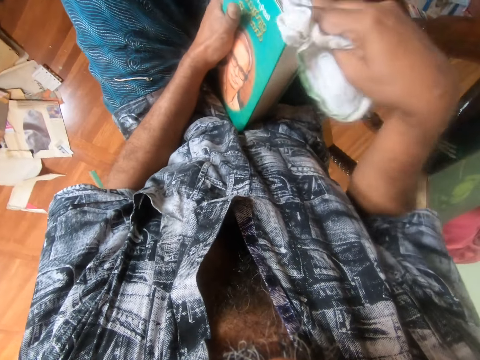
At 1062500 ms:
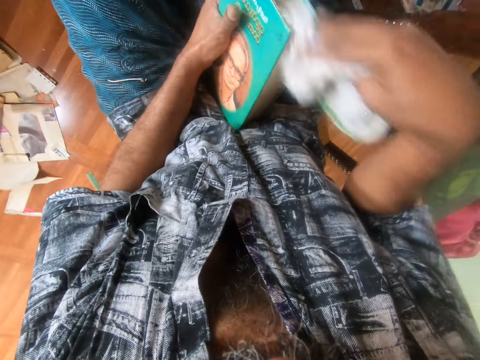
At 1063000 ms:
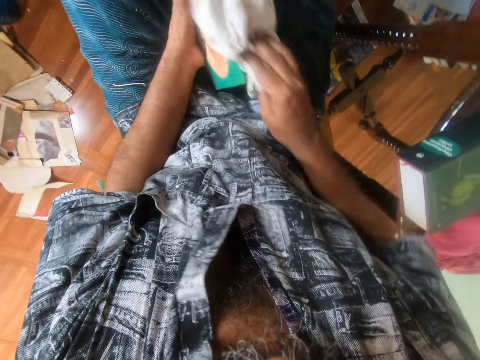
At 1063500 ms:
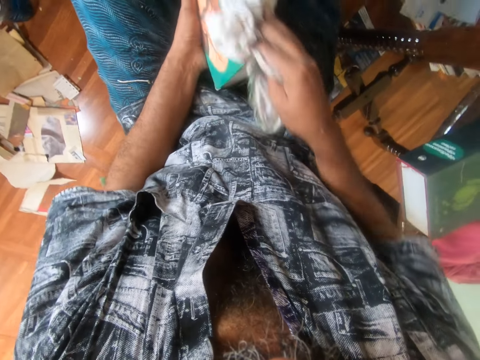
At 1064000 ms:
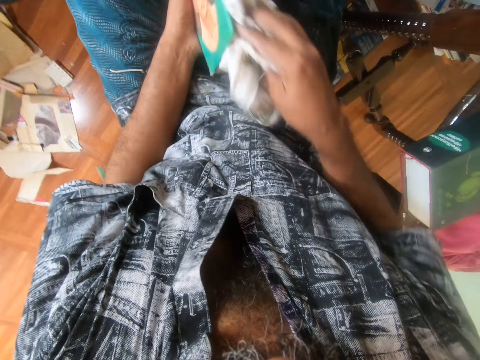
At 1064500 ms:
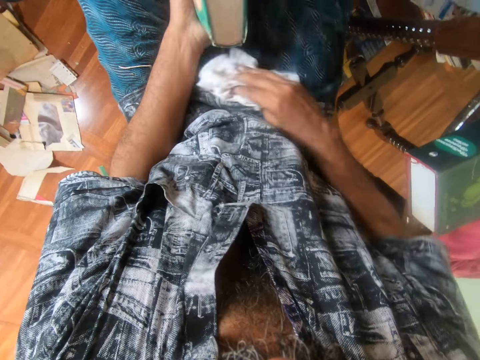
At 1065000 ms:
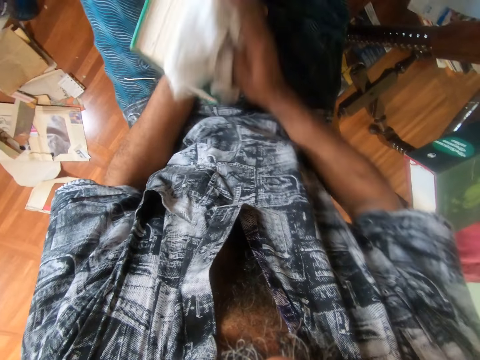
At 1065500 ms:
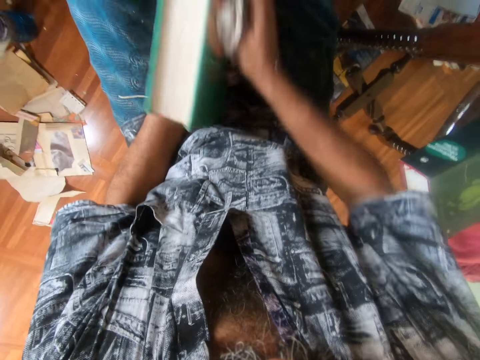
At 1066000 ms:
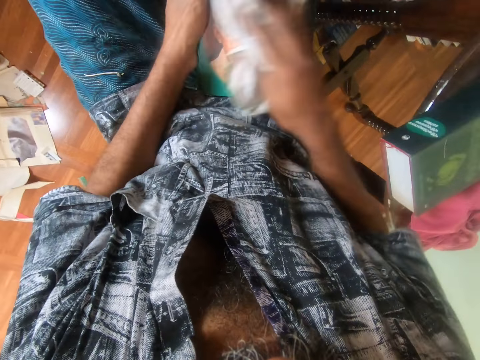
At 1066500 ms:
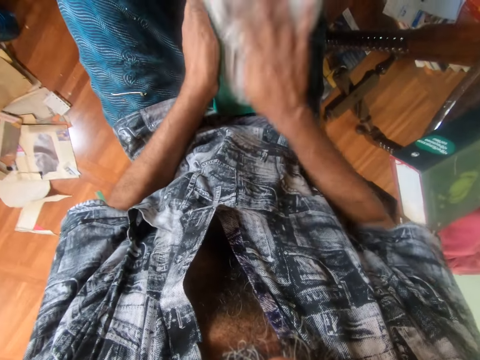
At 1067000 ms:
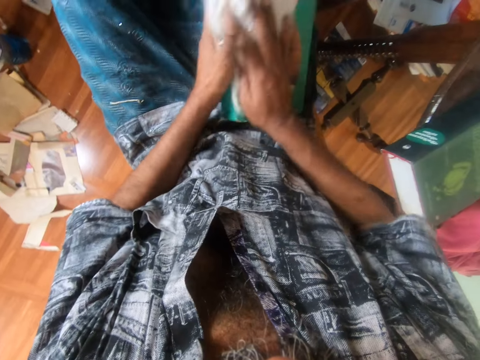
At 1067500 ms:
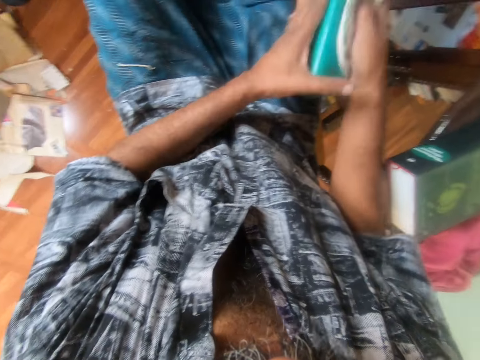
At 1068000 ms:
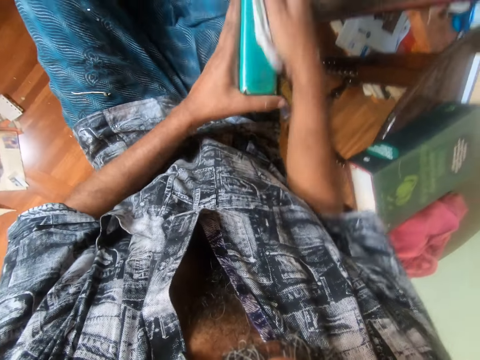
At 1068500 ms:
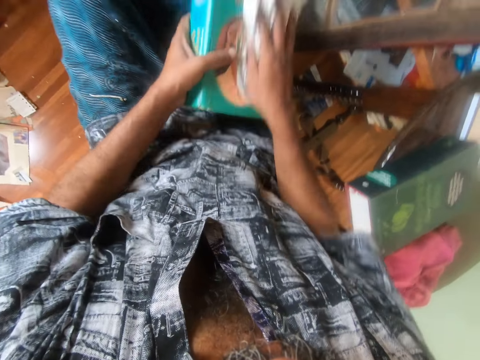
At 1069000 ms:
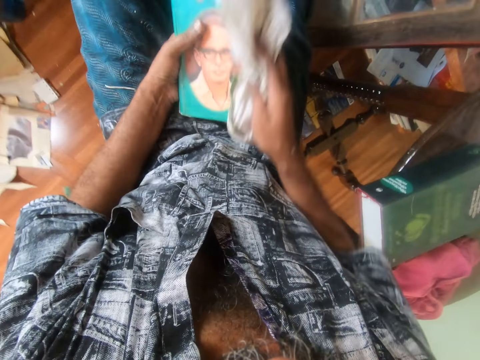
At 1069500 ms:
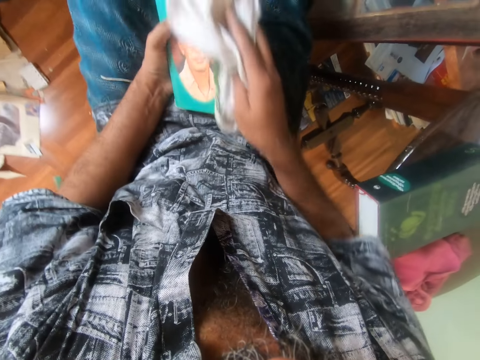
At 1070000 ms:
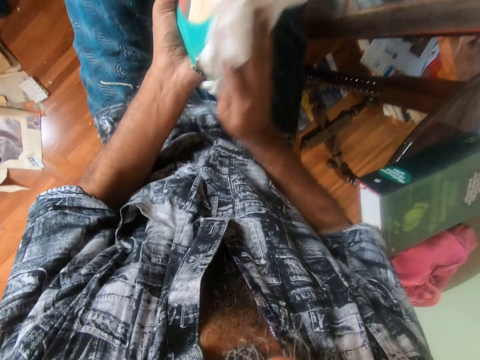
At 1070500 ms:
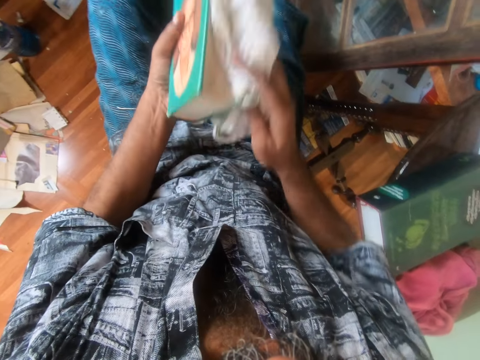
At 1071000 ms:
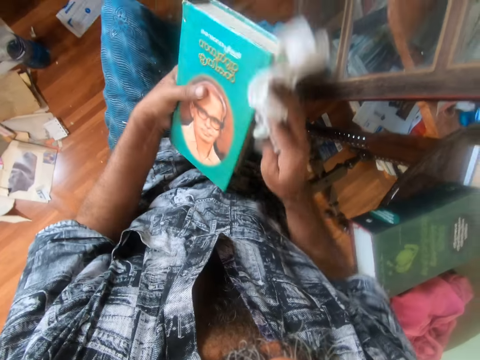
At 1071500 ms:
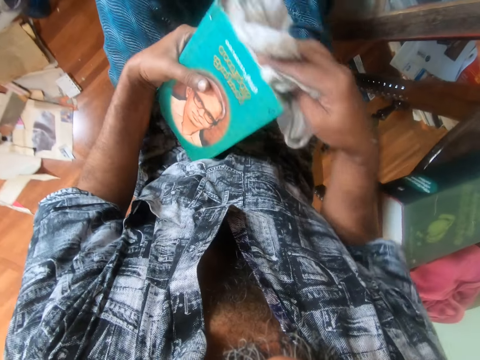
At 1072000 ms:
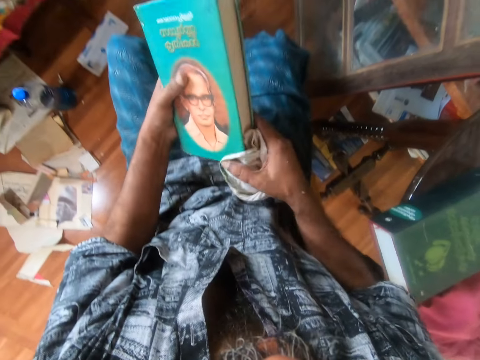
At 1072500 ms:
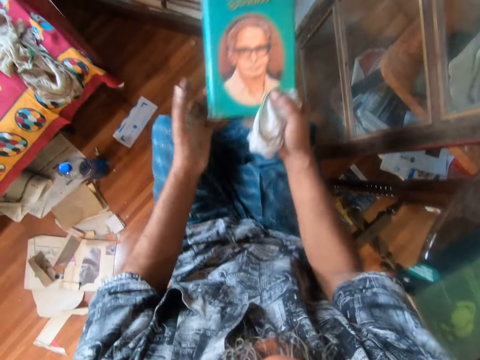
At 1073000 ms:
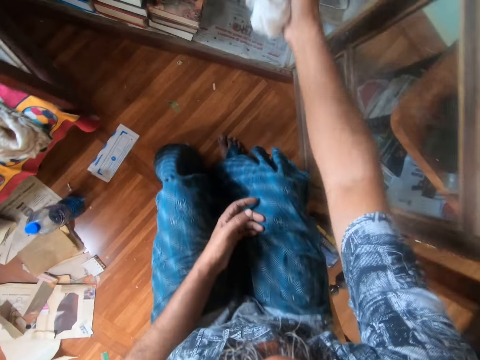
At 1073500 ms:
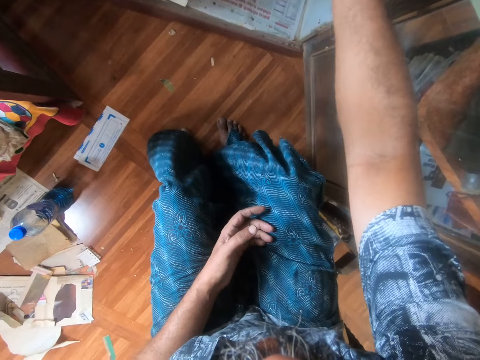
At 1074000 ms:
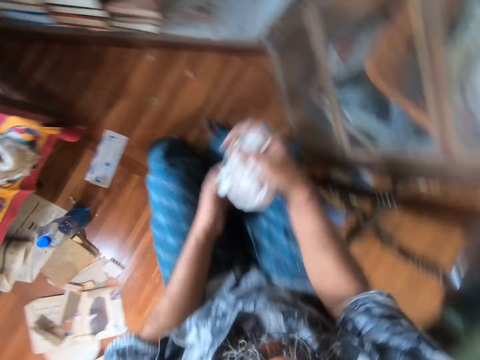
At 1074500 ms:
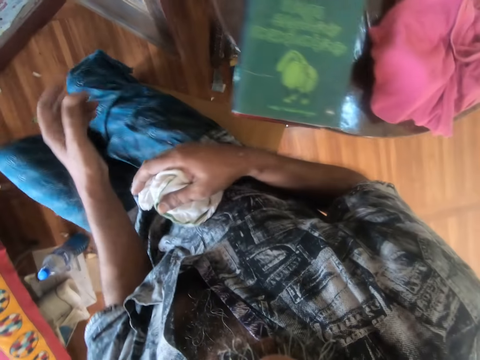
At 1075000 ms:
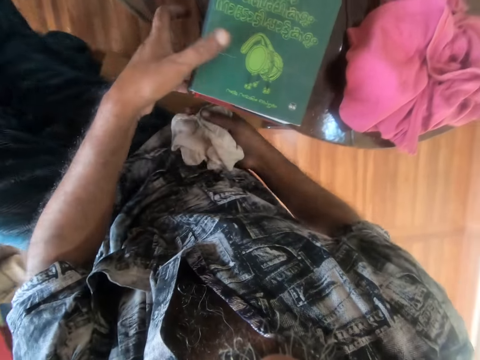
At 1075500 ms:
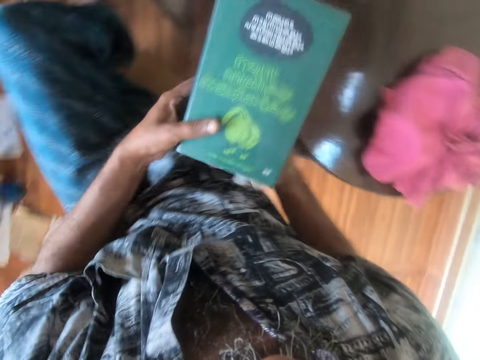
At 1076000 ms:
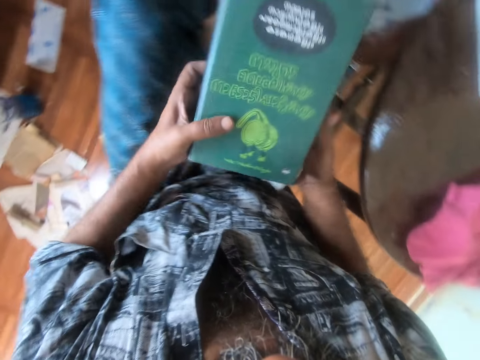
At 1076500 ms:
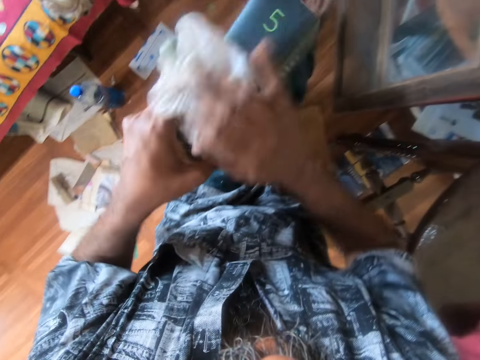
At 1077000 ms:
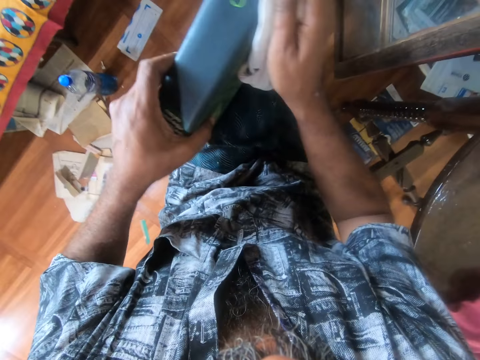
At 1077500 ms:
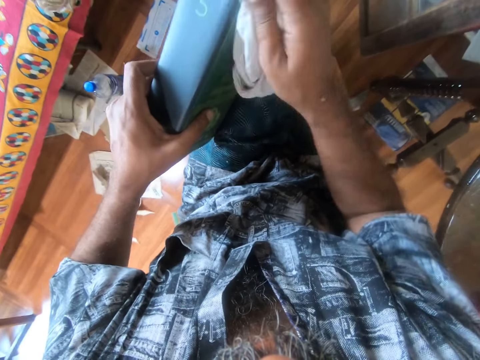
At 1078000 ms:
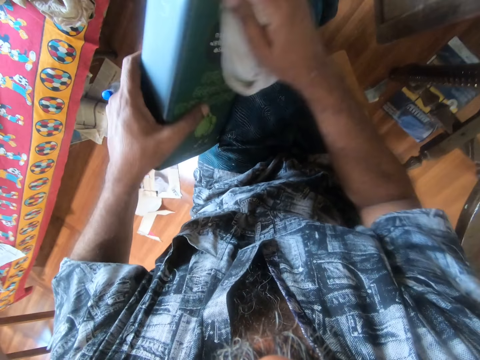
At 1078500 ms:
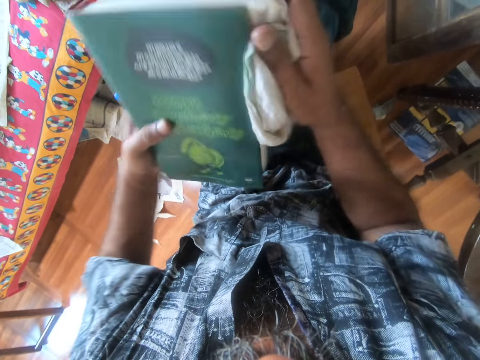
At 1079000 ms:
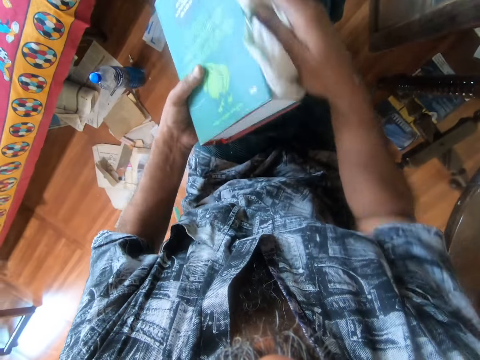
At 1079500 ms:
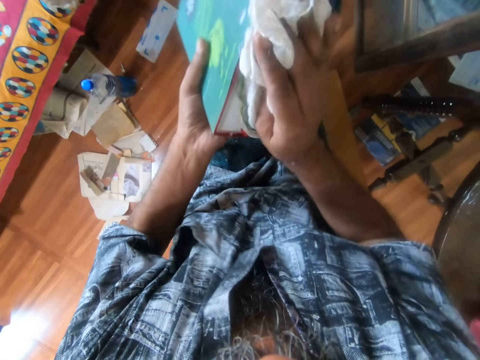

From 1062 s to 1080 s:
The camera wearer adjusts a book on his lap. He wipes the book with a piece of cloth. He puts the book on a shelf. He looks around a room. He picks a book from the table. He wipes the book with the piece of cloth.

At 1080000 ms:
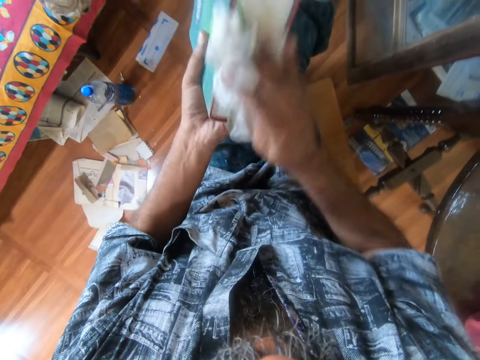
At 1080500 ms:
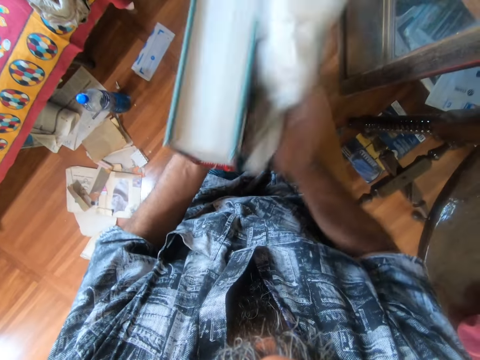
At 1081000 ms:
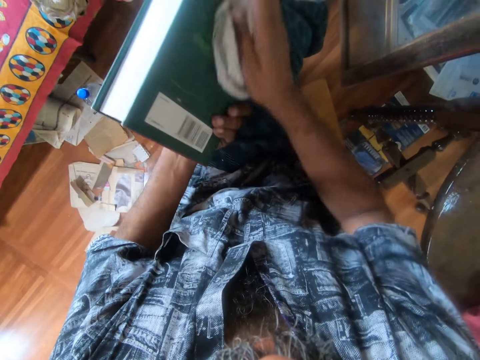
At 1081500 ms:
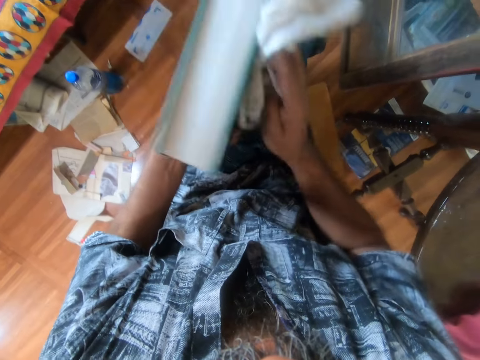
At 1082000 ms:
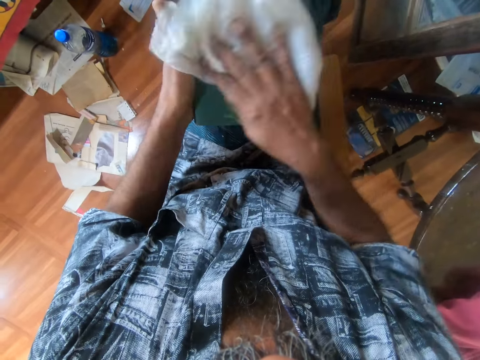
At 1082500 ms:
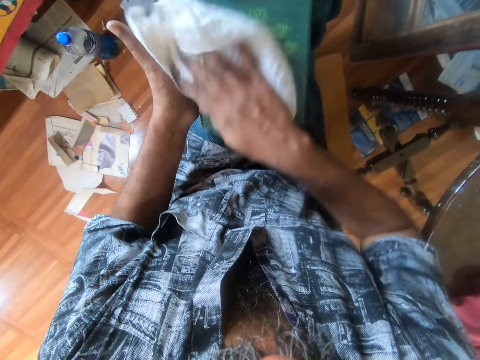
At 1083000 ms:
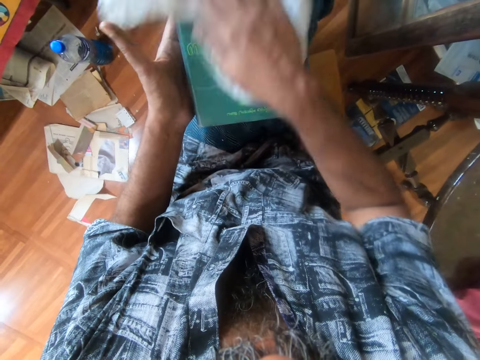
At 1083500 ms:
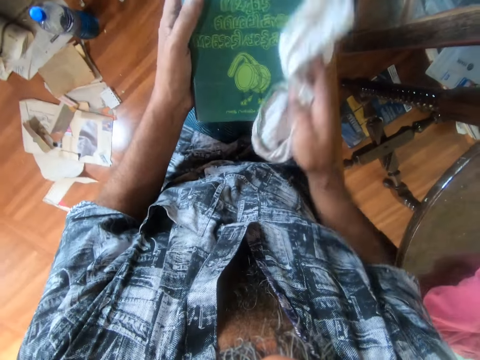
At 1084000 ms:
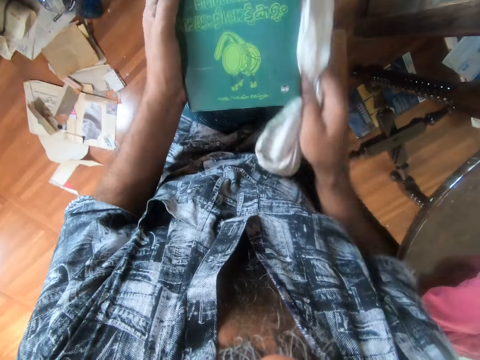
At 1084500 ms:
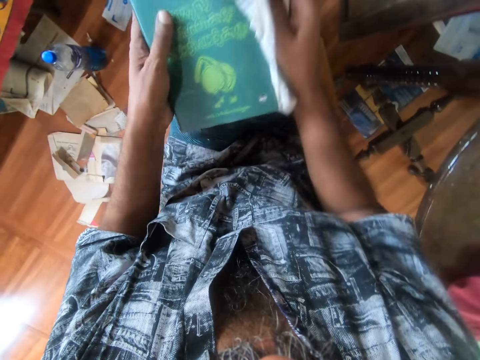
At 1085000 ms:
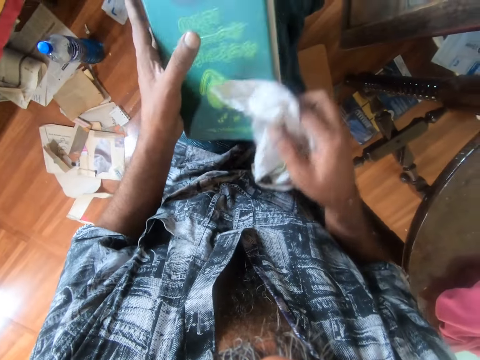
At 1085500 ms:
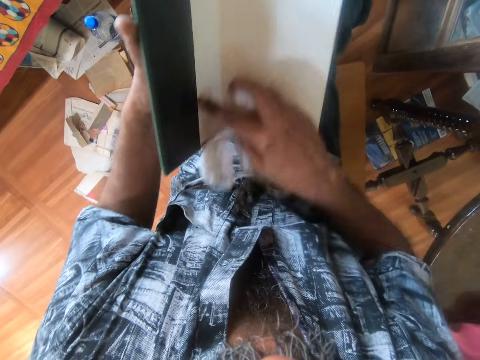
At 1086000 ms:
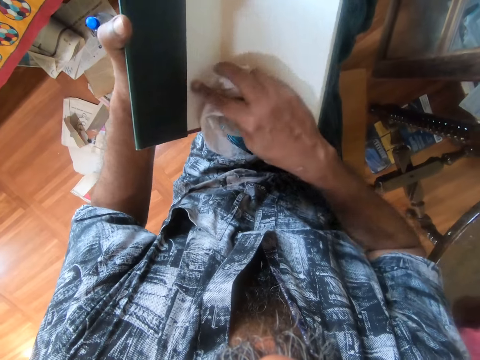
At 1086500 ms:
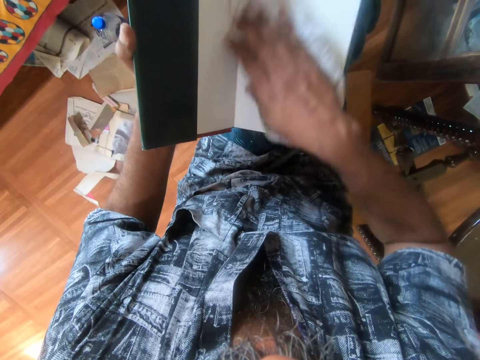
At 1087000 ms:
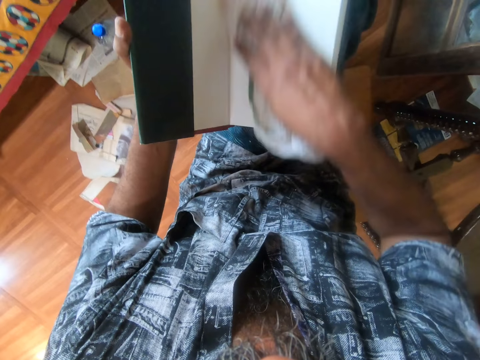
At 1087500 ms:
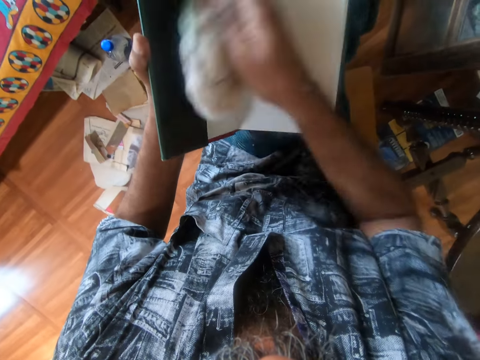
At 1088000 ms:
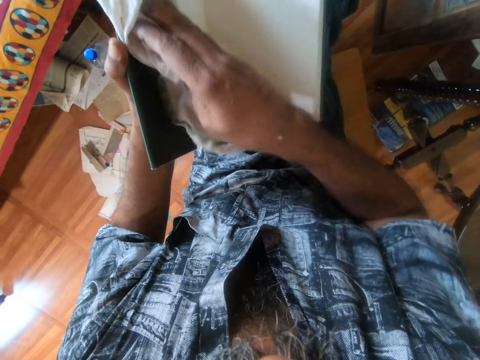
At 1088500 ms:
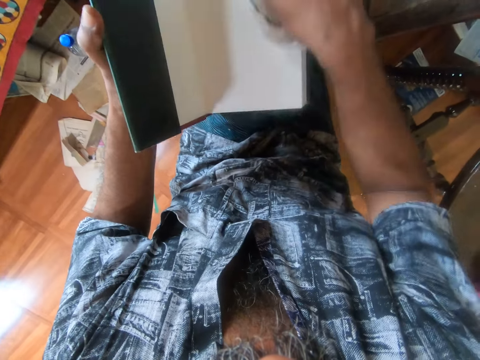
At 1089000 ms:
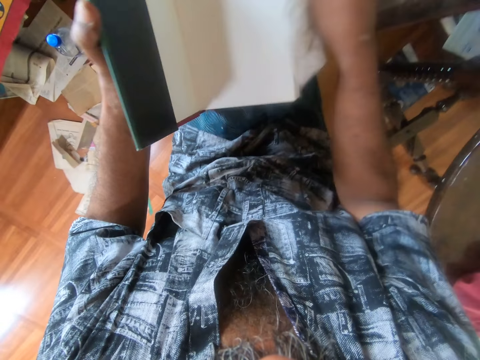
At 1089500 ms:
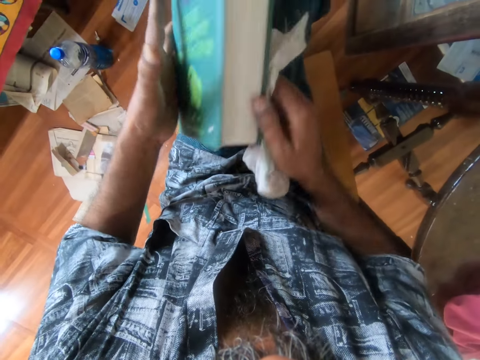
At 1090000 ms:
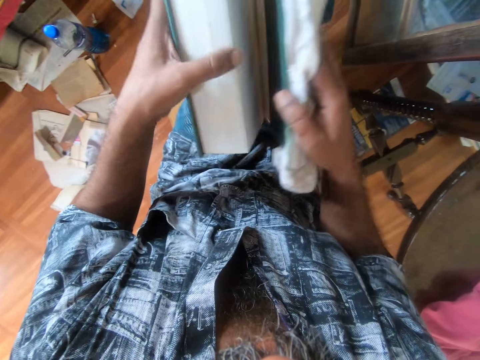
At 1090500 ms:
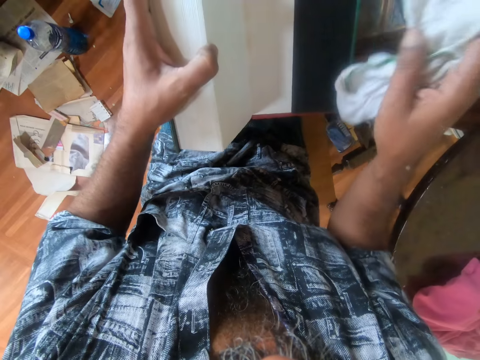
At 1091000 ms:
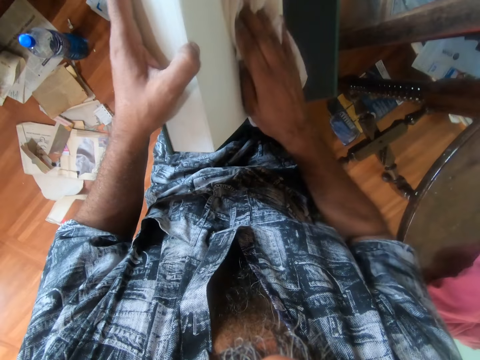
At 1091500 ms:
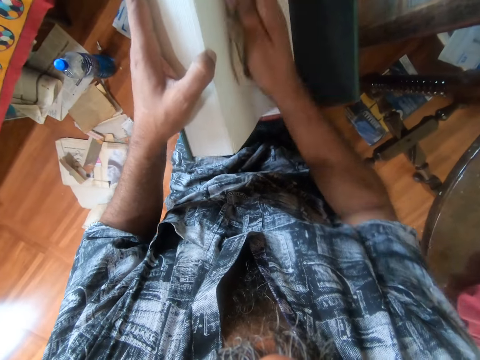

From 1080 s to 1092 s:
The camera wearer turns pages of a book. He wipes the book with a piece of cloth. He adjusts the book on his hands. He wipes the book with the piece of cloth.
